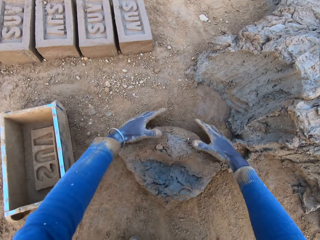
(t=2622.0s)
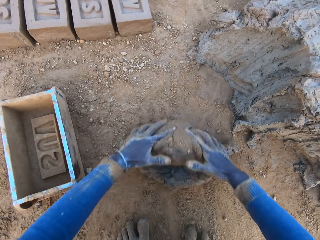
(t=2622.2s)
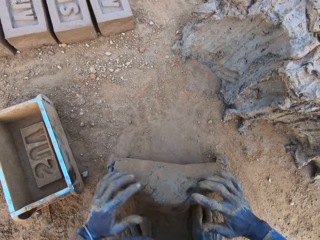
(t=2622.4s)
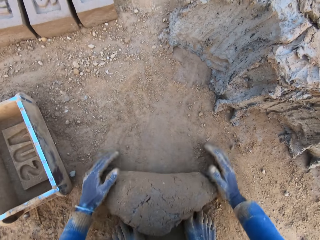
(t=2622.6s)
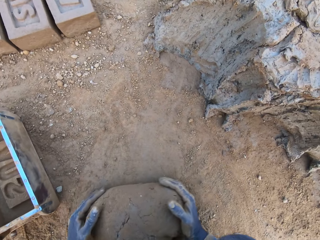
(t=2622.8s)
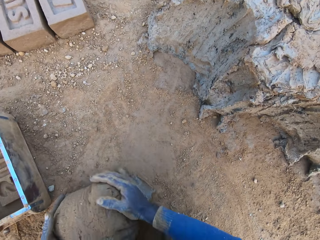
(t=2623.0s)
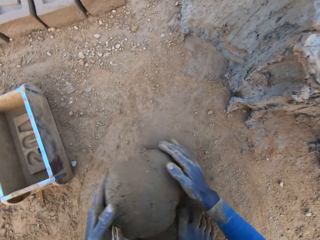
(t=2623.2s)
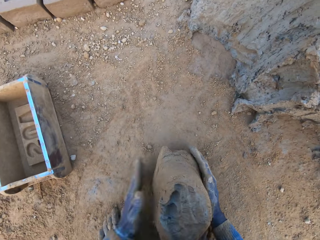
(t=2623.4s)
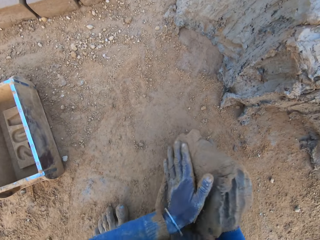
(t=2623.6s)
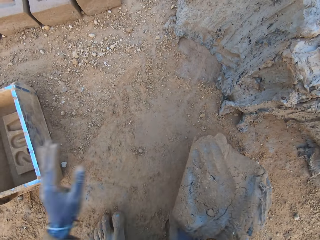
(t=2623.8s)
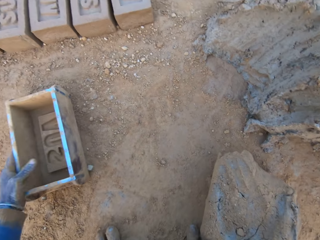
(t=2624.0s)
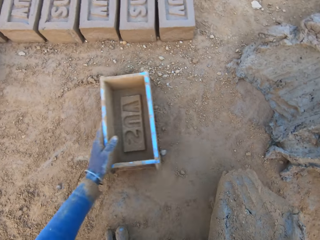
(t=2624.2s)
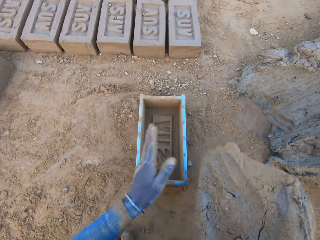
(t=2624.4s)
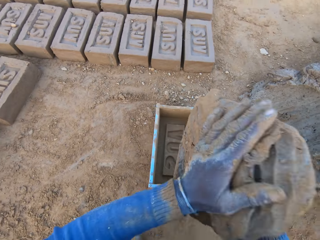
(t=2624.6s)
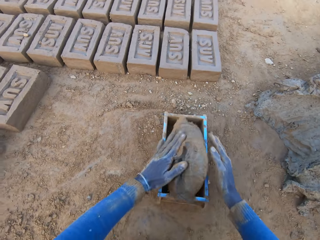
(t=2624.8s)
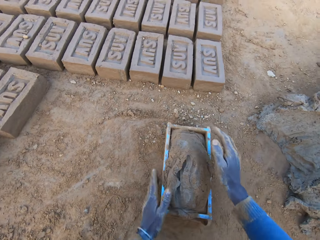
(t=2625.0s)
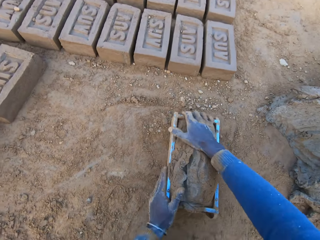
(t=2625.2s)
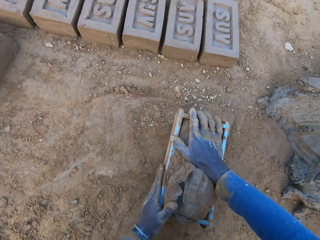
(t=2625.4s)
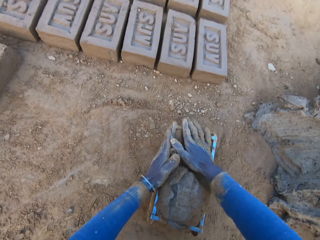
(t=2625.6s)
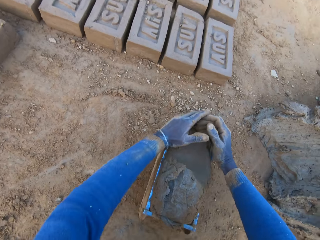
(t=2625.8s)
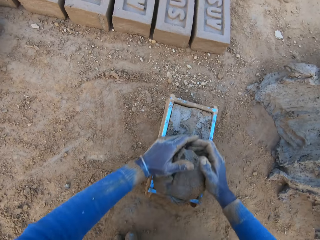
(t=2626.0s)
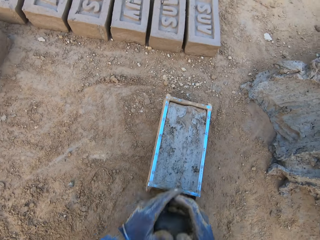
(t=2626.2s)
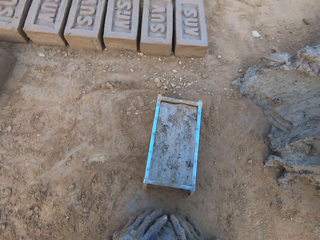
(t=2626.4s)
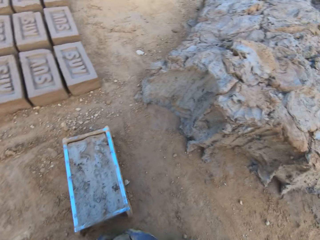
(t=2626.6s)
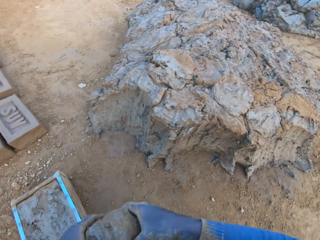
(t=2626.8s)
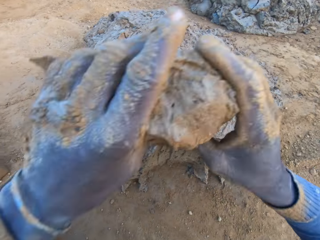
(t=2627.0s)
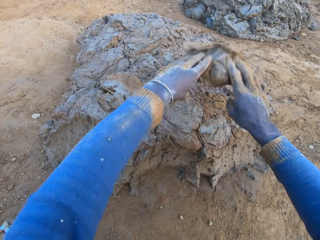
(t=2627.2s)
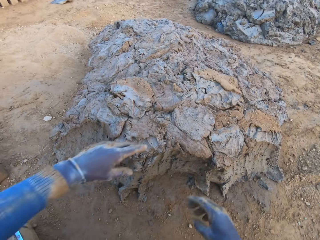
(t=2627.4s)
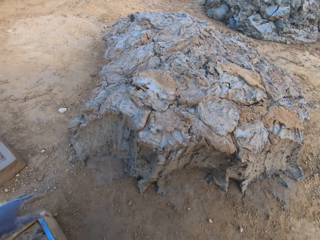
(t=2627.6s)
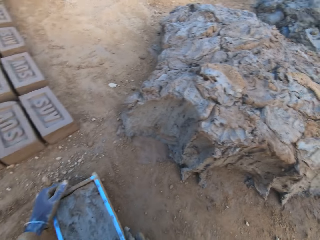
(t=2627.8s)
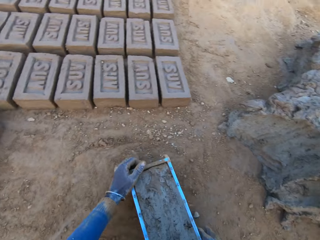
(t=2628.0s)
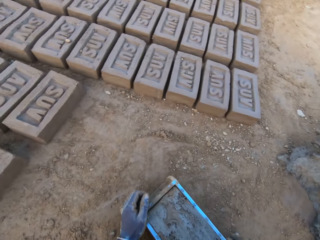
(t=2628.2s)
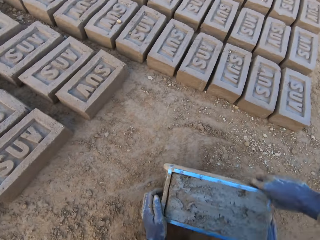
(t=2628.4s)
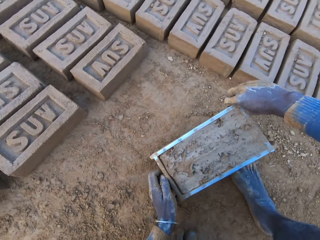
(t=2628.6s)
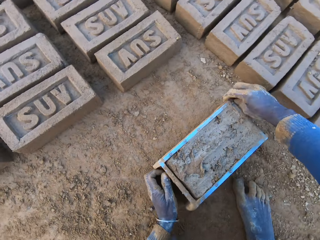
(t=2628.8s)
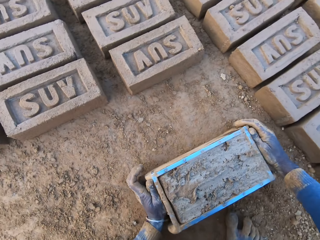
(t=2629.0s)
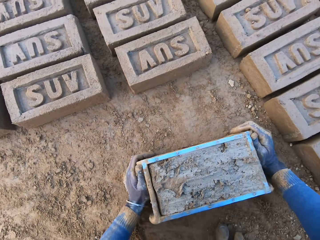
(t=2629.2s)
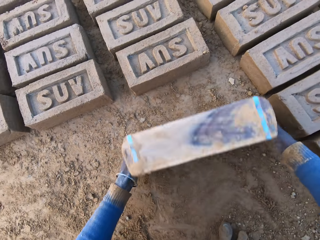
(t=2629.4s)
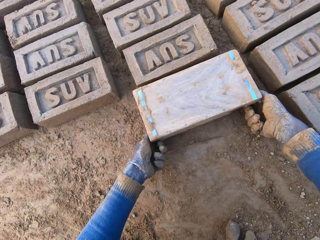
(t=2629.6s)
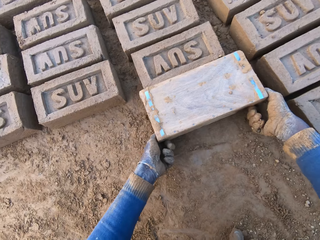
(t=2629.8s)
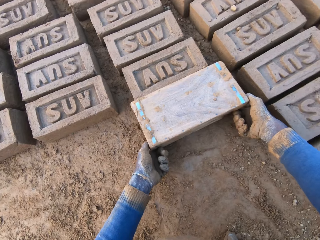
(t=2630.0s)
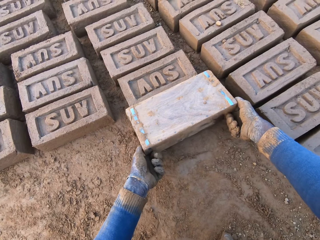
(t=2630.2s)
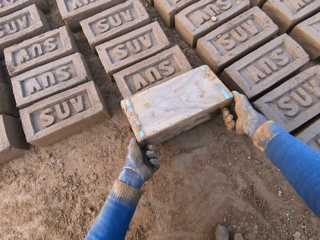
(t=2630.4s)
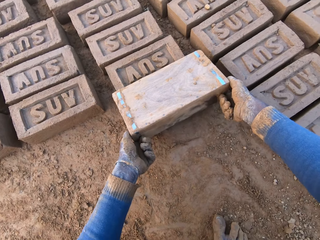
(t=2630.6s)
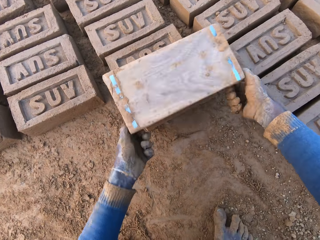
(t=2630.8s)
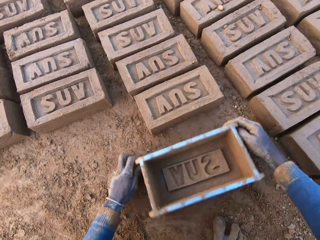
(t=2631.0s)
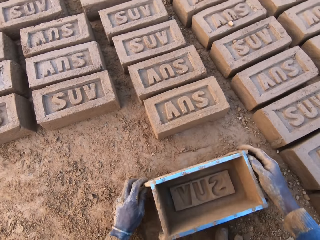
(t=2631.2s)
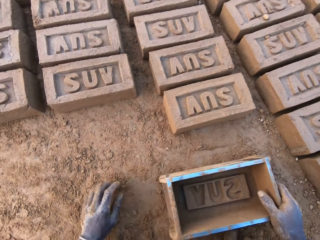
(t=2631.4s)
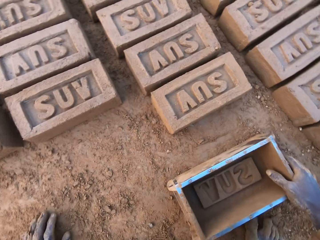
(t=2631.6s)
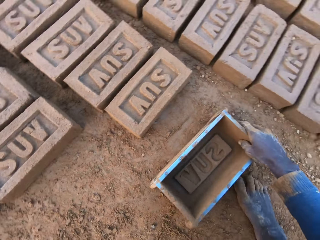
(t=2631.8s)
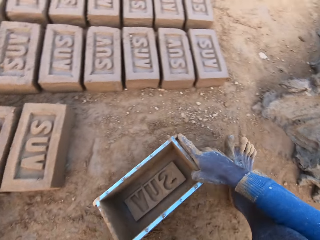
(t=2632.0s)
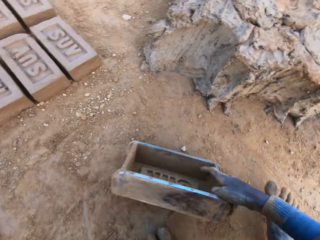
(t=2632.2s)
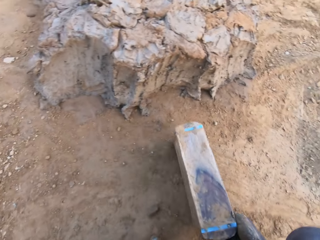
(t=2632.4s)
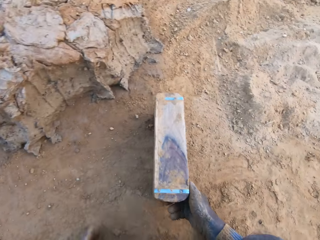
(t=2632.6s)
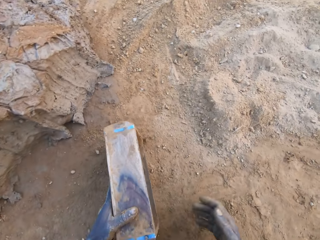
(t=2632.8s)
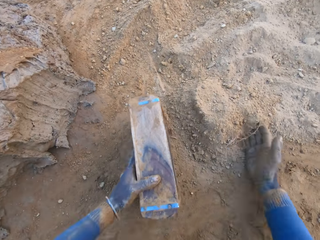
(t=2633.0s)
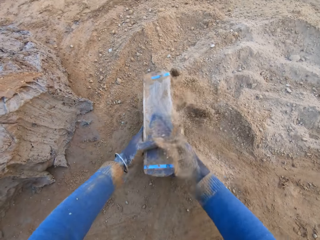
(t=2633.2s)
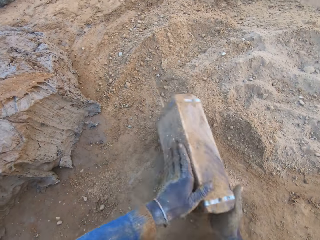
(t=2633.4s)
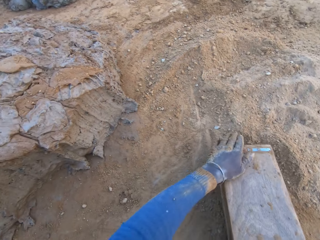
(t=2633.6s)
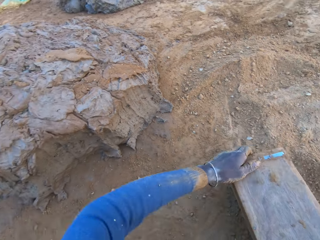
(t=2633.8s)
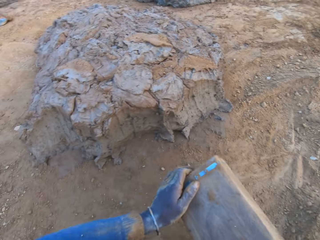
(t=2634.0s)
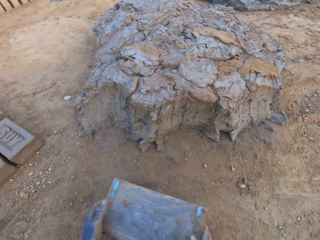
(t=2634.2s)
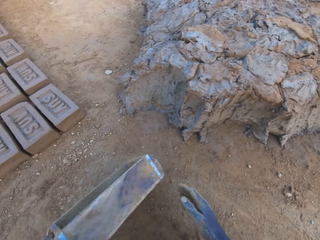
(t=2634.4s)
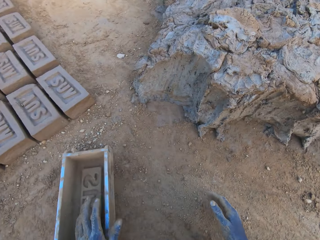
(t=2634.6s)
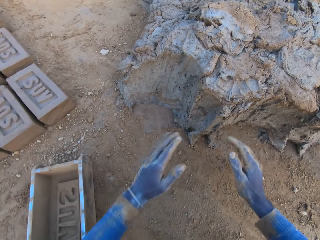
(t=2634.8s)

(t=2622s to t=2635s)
The camera wearer mixes the concrete or mud with his hands. He lifts the mud. He shifts the iron brick mold on the ground with his left hand. He drops the concrete in the iron brick mold on the ground. He compresses the mud in the mold. He removes the excess concrete from the iron brick mold. He drops the excess concrete on the heap of concrete on the ground. He carries the iron brick mold from the ground with his two hands. He drops the iron brick mold on the ground beside other bricks. He turns the iron brick mold on the ground. He lifts the mold. He drops the iron brick mold on the ground. He carries the mold. He wipes the mold in the soil. He pours sand into the iron brick mold into his right hand. He removes the sand from the iron brick mold. He drops the mold near the mud.

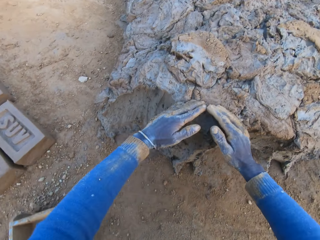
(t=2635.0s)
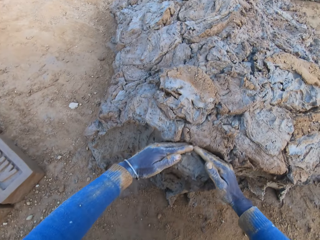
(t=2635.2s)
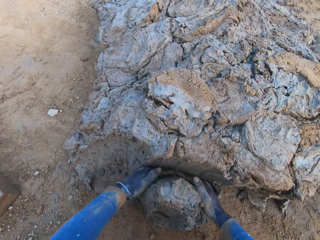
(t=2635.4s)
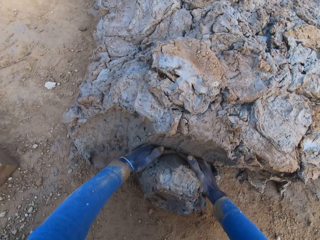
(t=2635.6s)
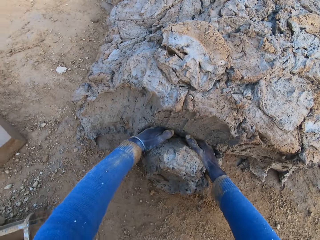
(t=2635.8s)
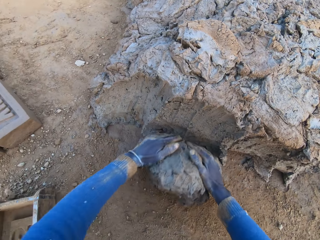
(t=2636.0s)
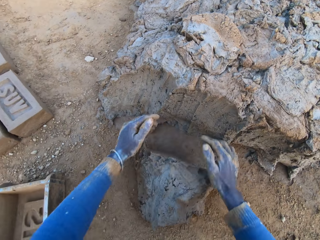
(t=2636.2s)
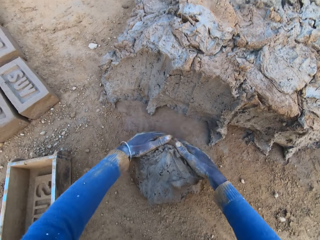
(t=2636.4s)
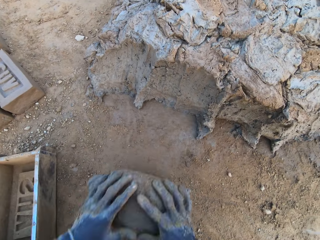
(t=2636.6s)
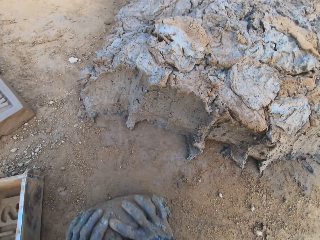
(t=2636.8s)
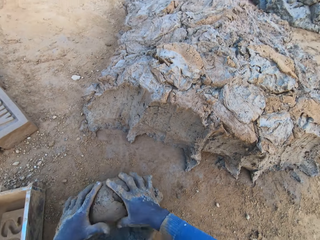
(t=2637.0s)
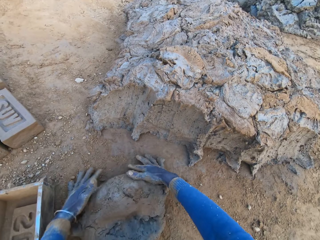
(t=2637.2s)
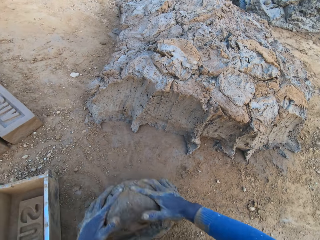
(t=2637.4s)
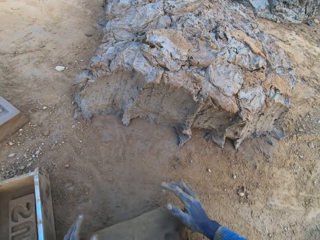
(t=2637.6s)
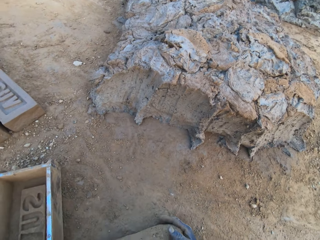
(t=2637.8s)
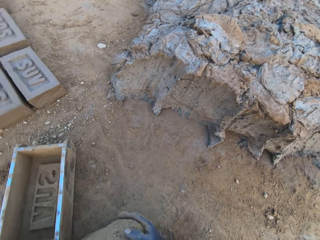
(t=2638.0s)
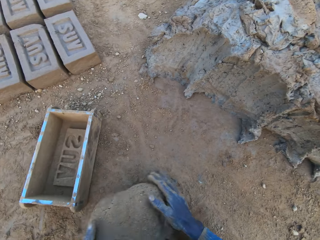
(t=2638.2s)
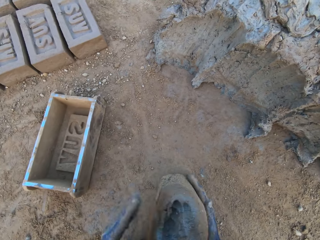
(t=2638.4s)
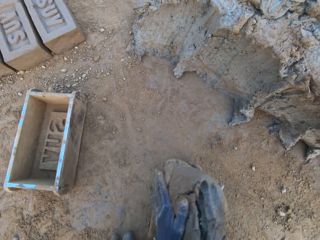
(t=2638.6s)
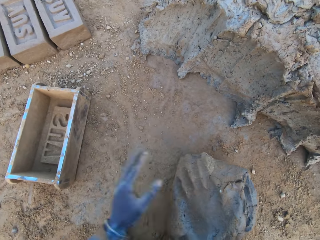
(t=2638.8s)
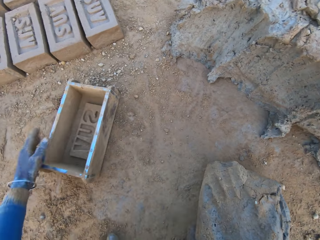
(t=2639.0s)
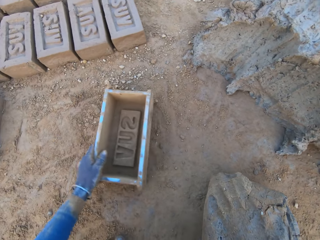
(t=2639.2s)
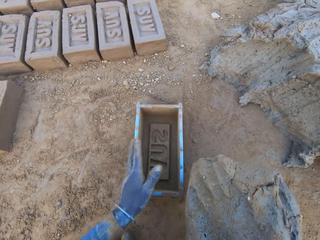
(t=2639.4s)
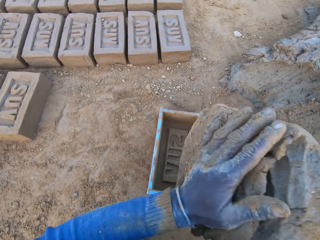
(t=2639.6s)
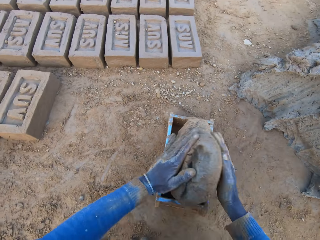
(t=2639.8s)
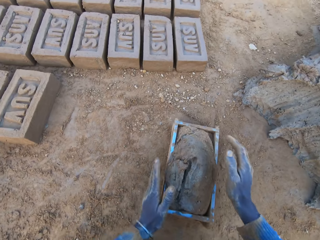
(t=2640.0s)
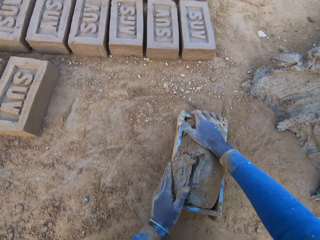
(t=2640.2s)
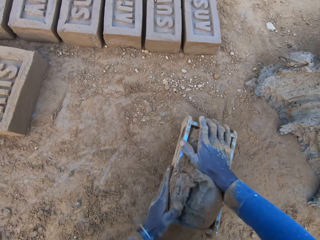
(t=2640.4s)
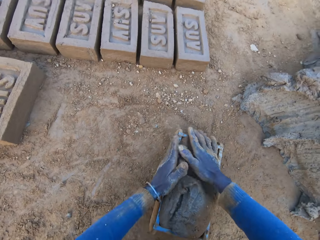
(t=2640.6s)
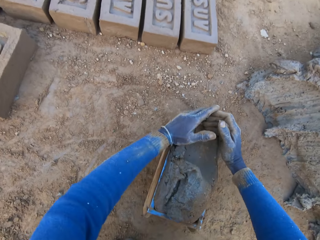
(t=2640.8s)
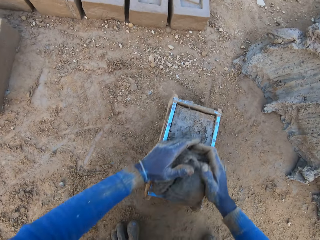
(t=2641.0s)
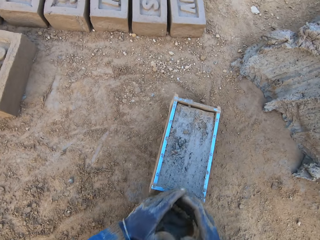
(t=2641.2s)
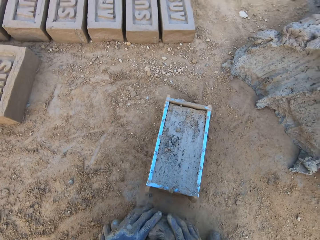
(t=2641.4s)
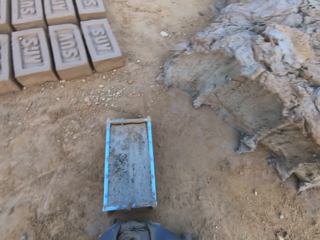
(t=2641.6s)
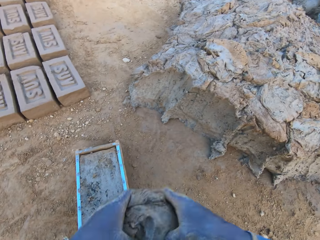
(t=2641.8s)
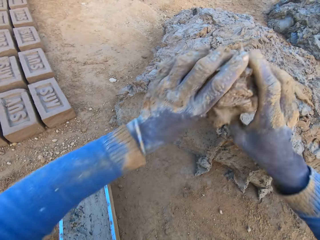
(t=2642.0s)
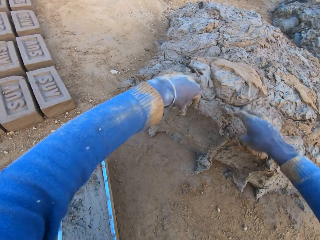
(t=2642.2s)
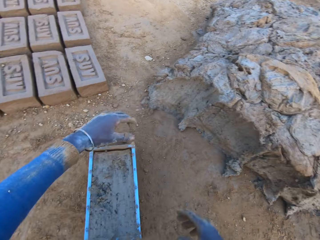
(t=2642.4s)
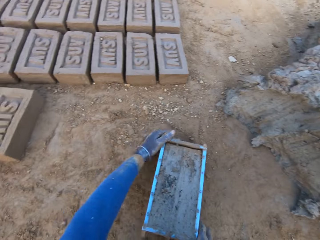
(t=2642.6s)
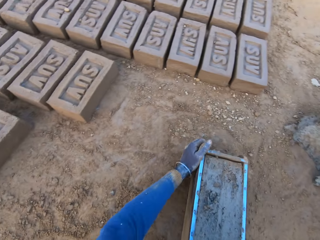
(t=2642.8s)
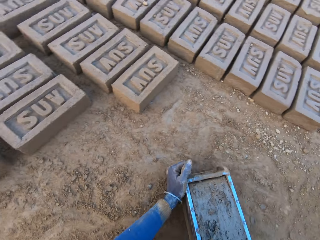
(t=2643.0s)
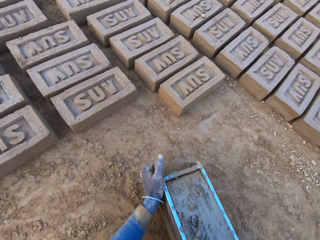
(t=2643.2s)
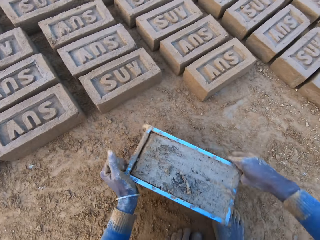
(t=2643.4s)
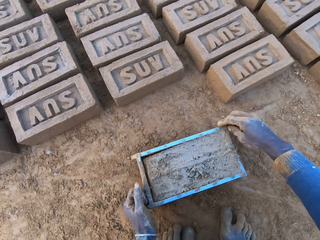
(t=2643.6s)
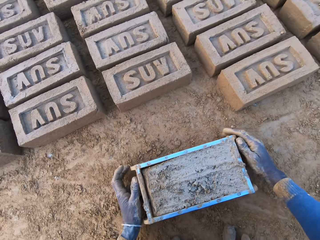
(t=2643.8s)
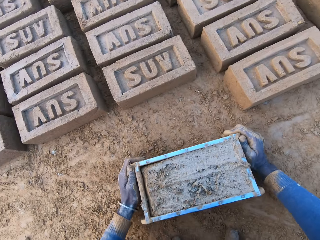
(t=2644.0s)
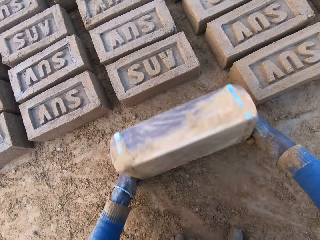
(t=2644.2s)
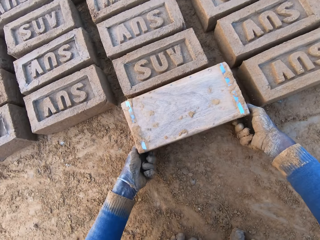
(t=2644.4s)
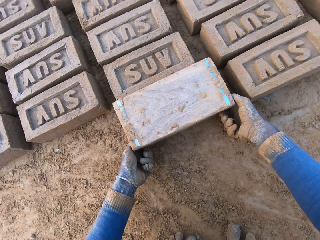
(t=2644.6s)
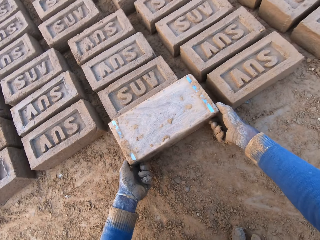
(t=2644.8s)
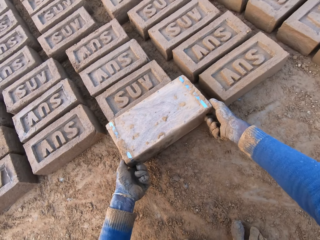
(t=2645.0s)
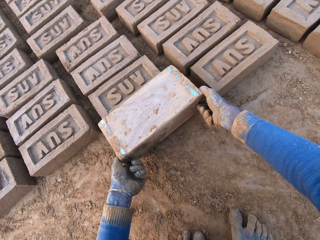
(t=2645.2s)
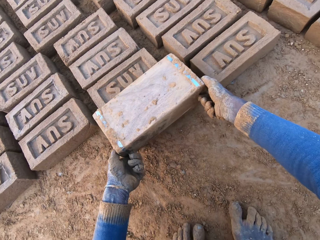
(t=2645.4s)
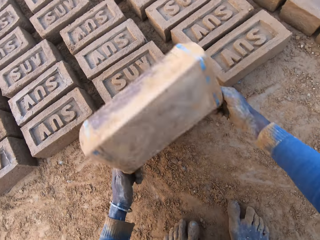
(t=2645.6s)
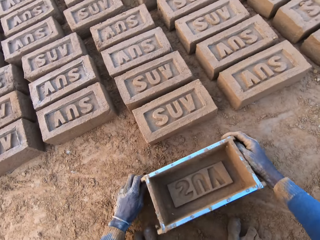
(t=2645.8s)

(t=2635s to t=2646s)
The camera wearer drops the iron brick mold on the ground. He scoops mud with his hands. He cuts a portion of the concrete from a heap of concrete with his hands. He rolls the mud on the ground. He mixes the concrete with his hands. He lifts the mud, shifts the iron brick mold on the ground with his left hand, and drops the concrete in the iron brick mold. He compresses the mud in the mold. He removes the excess concrete from the iron brick mold. He drops the excess concrete on the heap of concrete on the ground. He shifts the iron brick mold on the ground with his hands. He drops the mold. He turns the iron brick mold on the ground. He lifts the mold.
